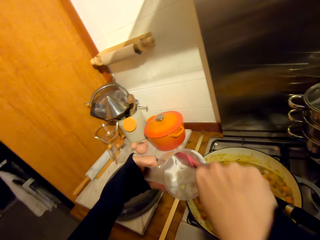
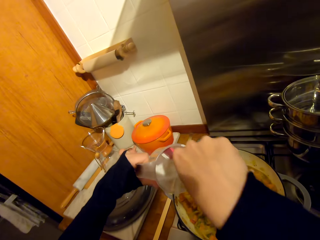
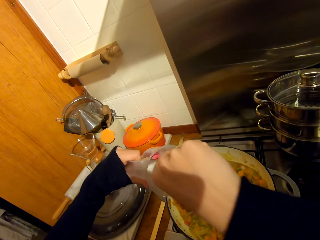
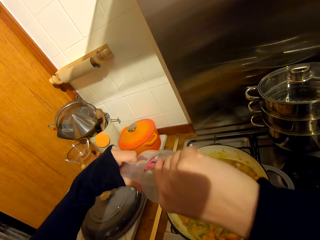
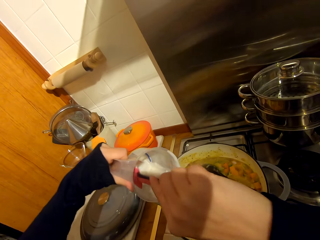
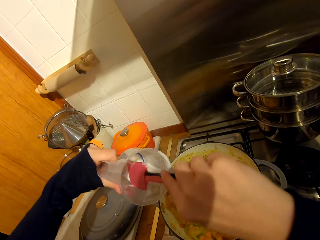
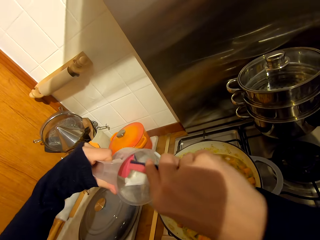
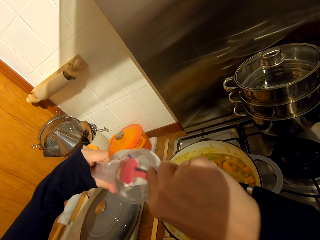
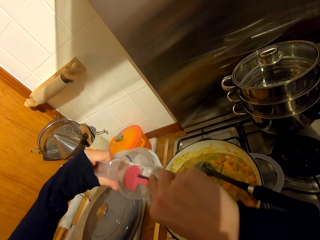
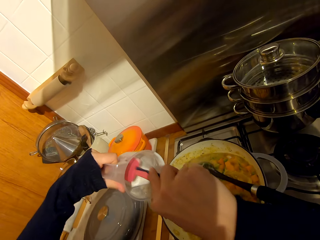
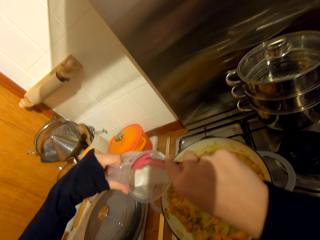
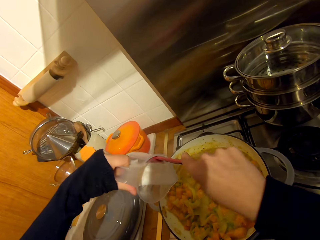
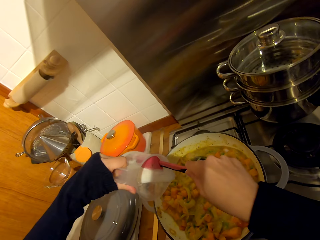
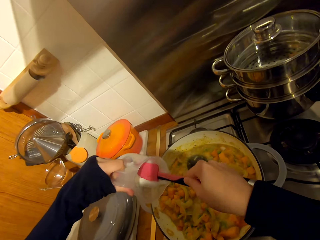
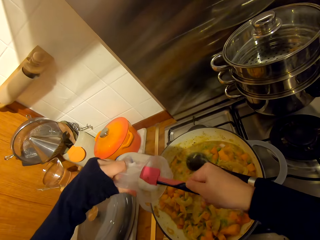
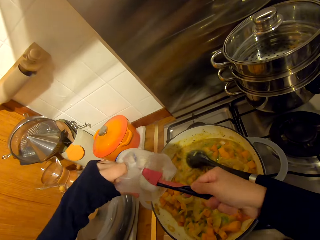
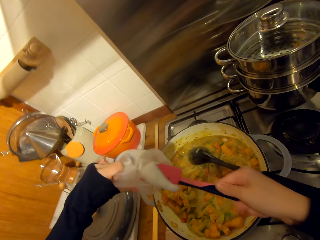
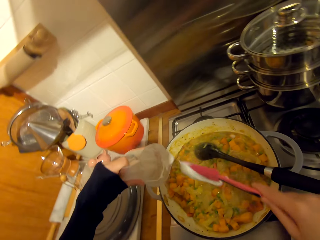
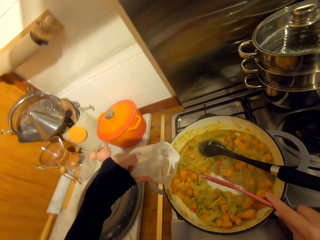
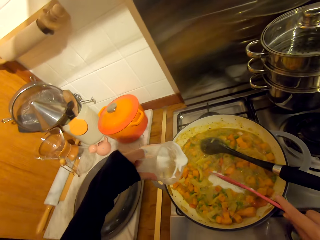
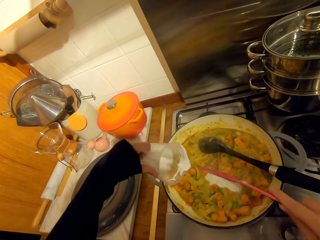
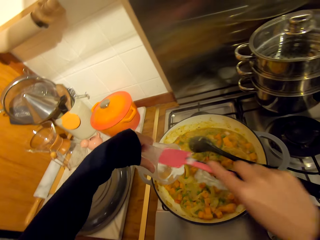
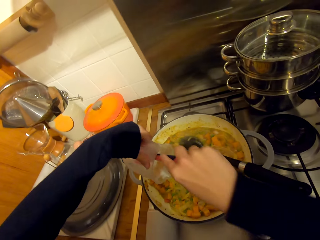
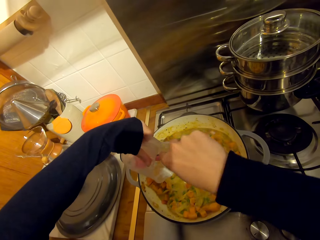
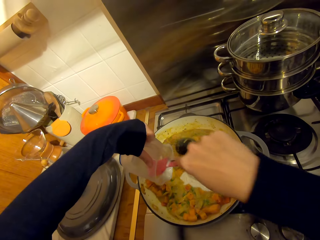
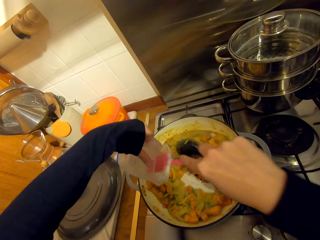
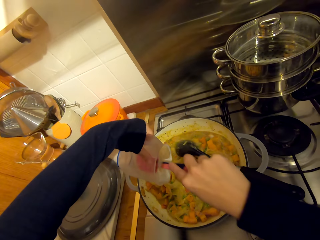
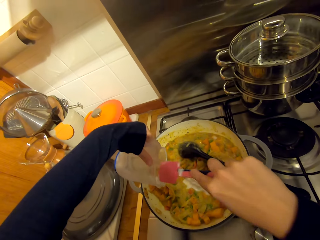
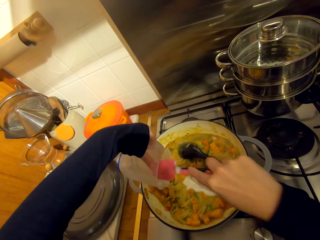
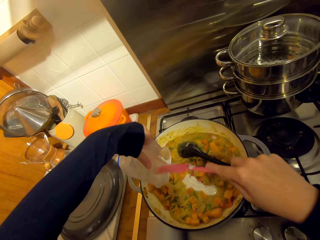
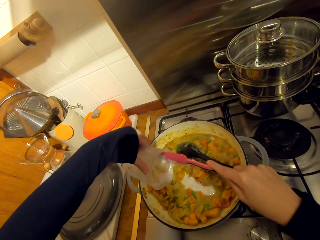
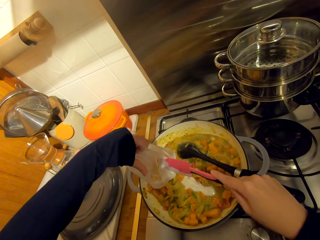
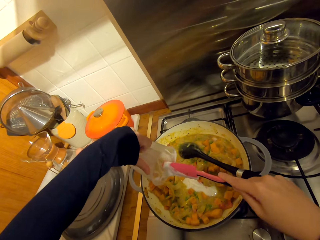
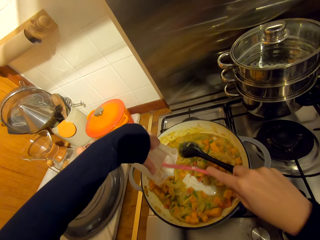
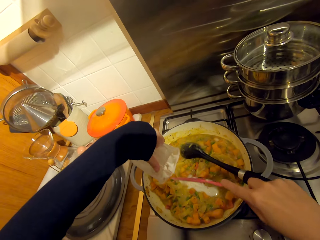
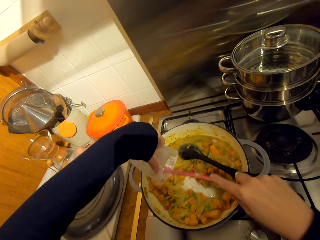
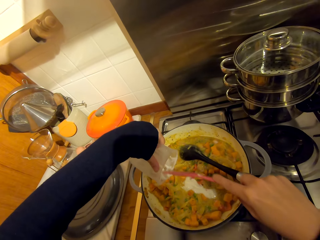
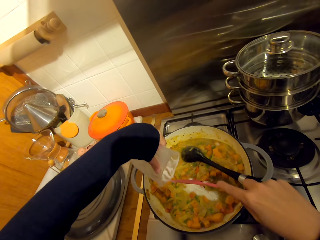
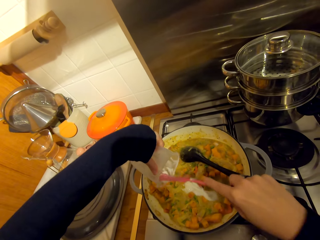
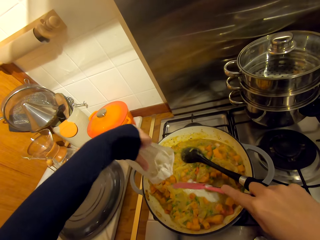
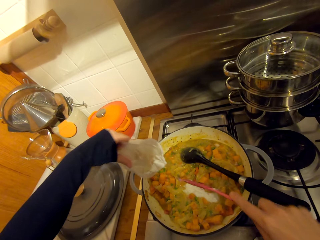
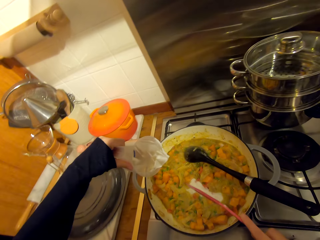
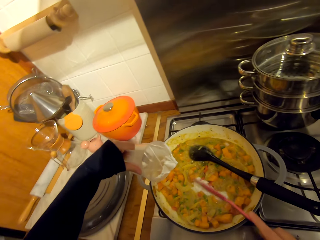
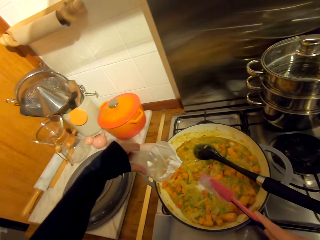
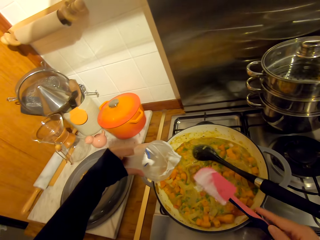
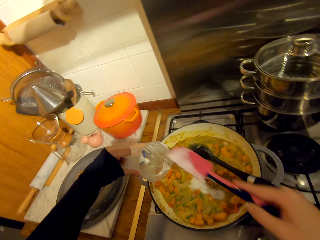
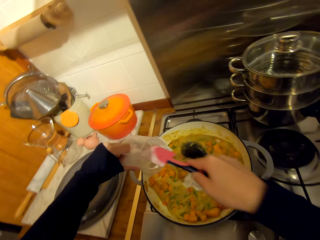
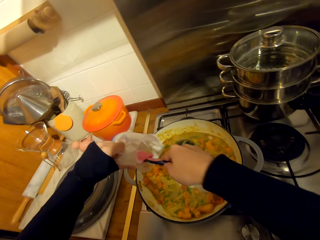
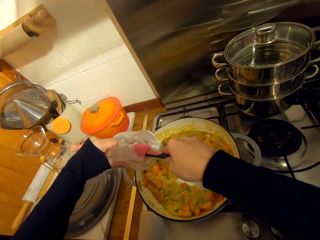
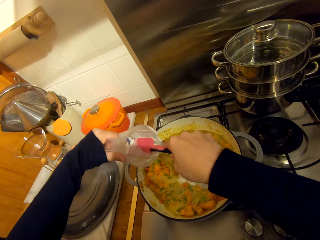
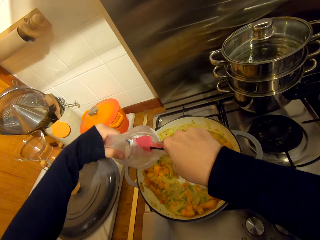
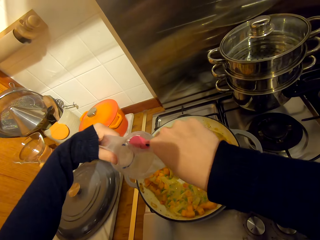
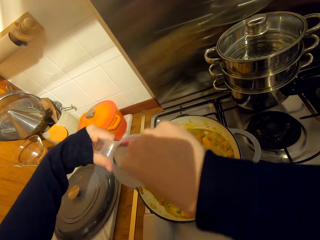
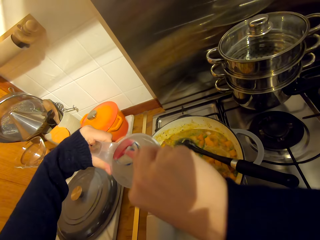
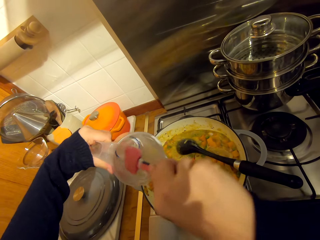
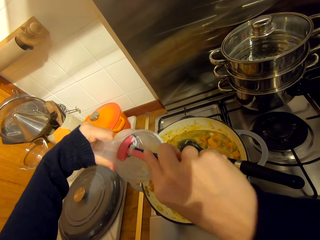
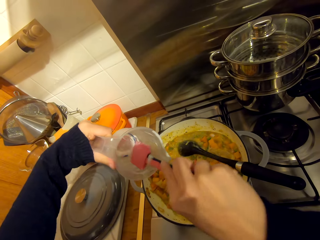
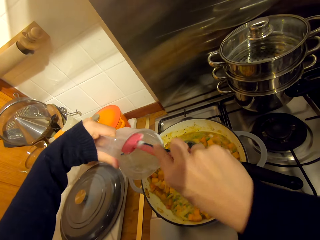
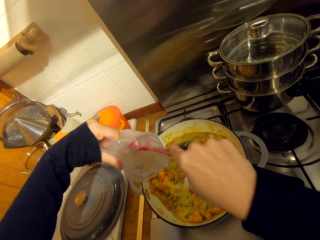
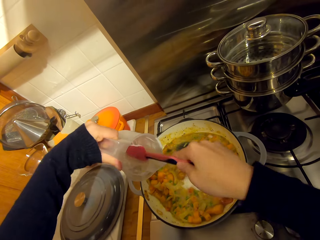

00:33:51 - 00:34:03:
The camera wearer stirs in the liter can with a spatula. They scoop powder from the liter can with the spatula. They serve the cooking cream with the spatula into the pot. They hit the spatula on the edge of the pot. They serve the cooking cream with the spatula into the pot.

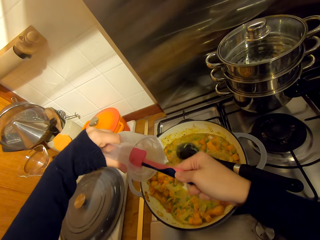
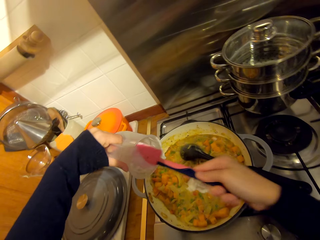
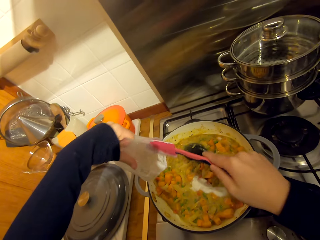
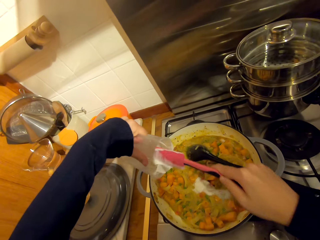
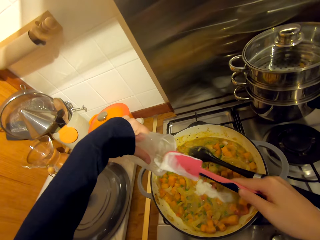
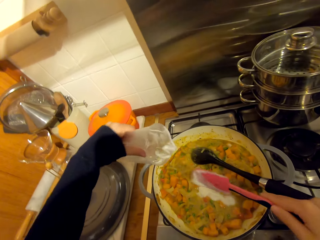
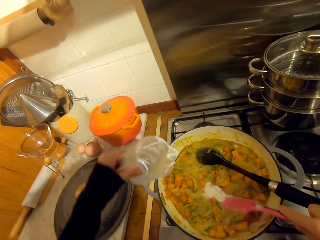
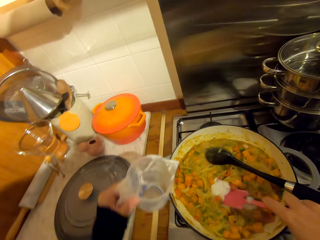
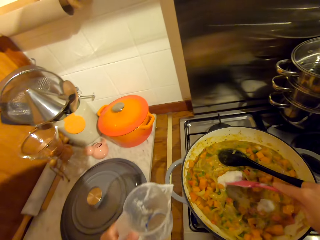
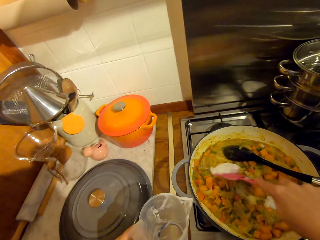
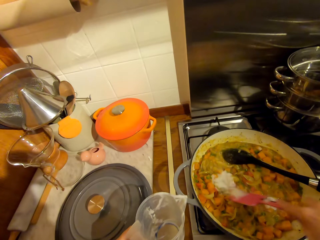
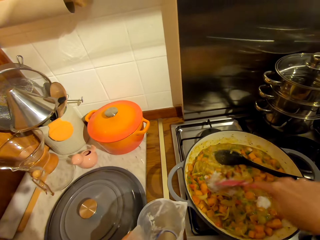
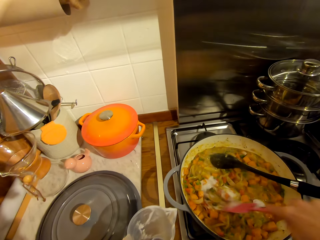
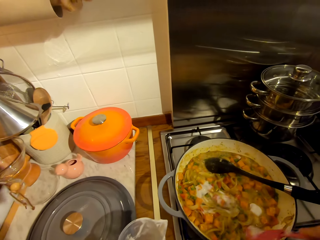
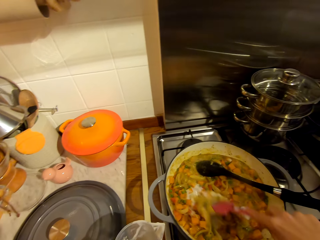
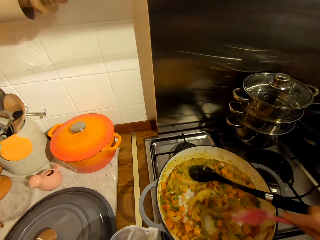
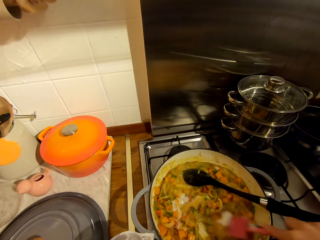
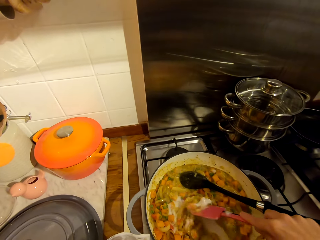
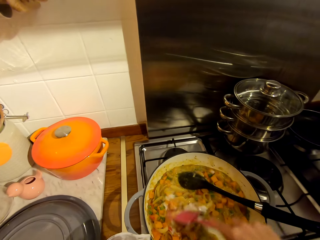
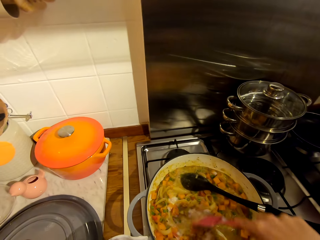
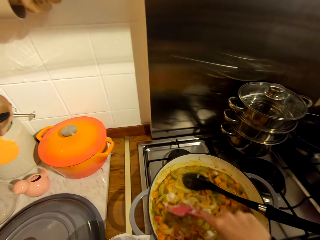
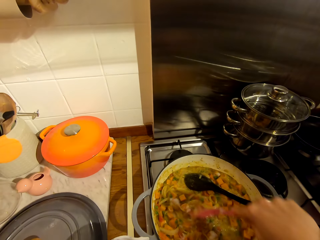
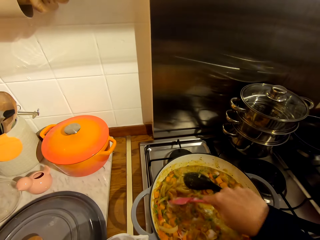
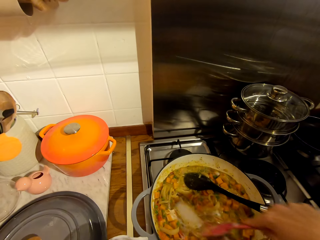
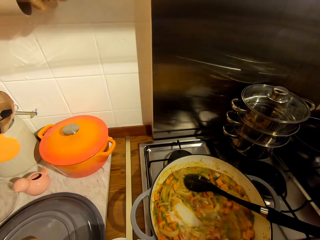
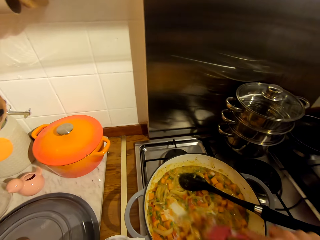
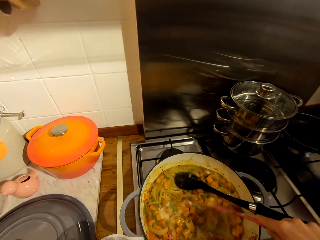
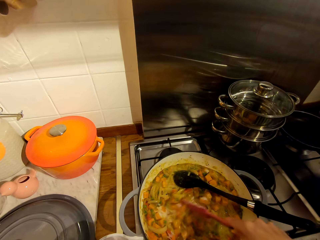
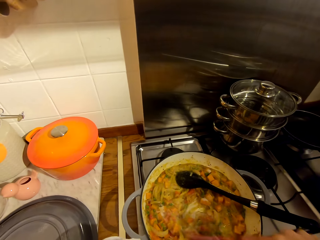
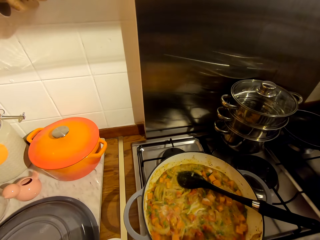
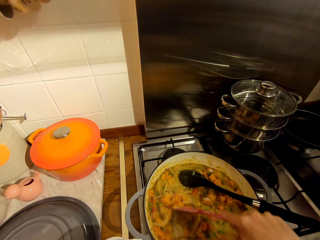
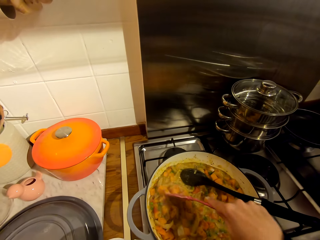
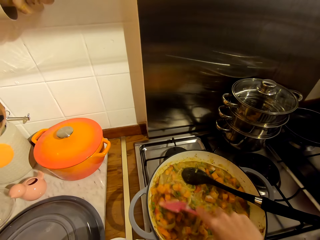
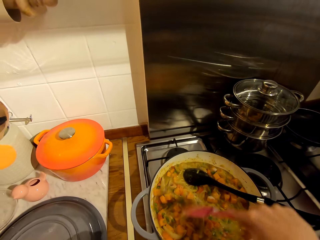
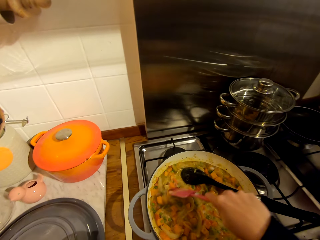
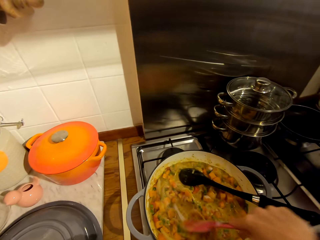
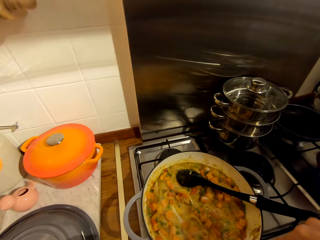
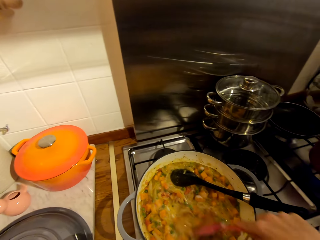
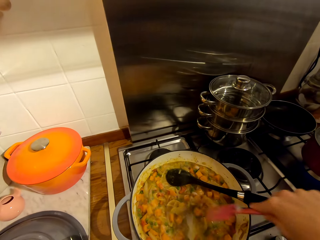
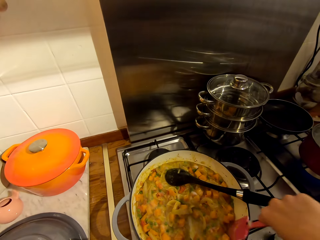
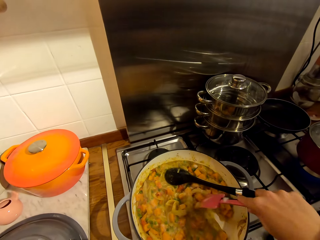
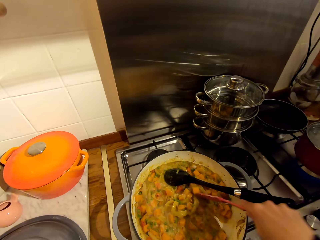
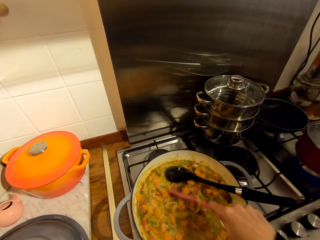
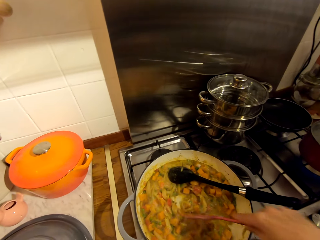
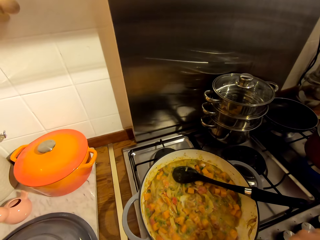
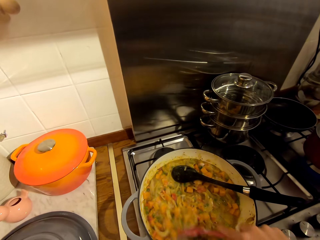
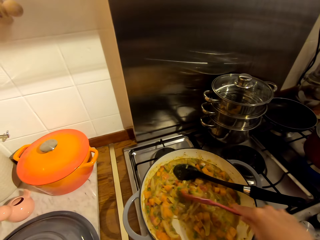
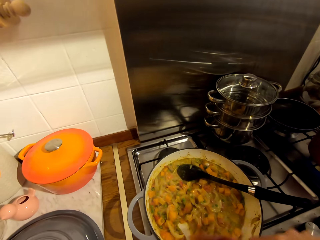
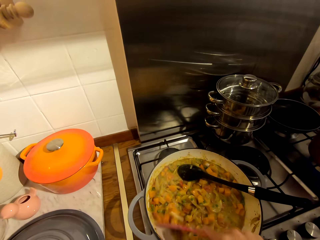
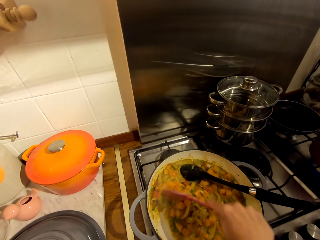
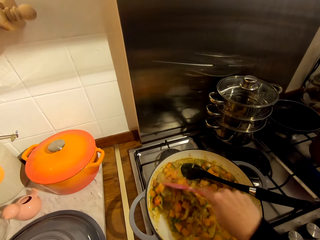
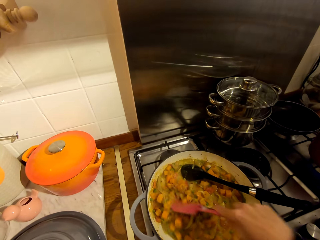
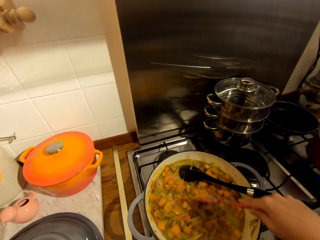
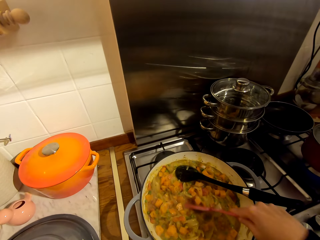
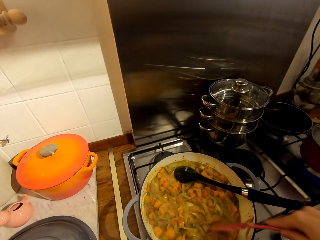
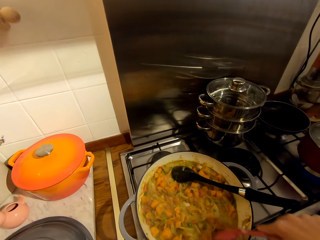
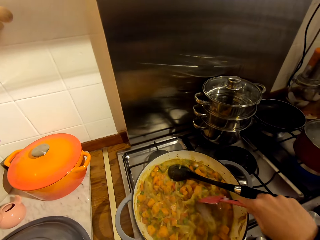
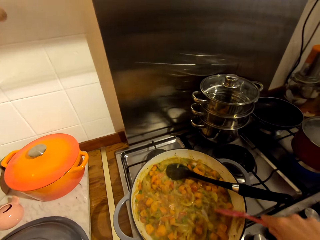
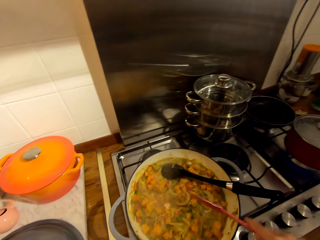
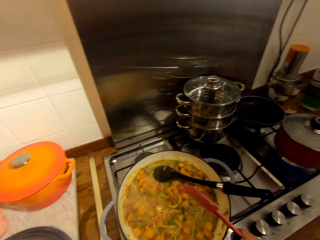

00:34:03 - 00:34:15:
The camera wearer stirs the stew with the spatula. They stir the food with the spatula.
